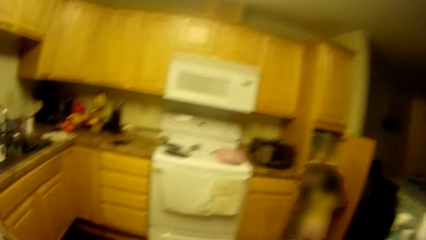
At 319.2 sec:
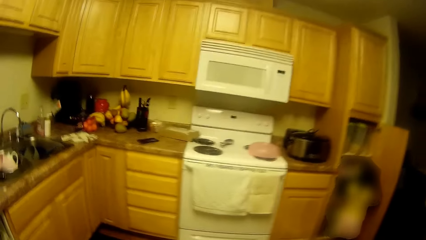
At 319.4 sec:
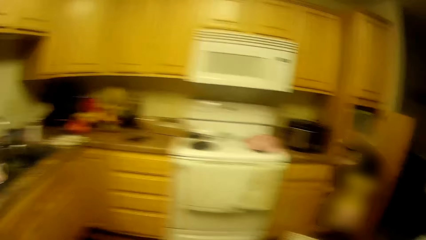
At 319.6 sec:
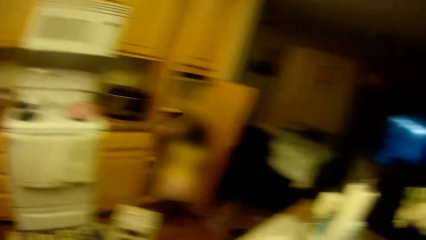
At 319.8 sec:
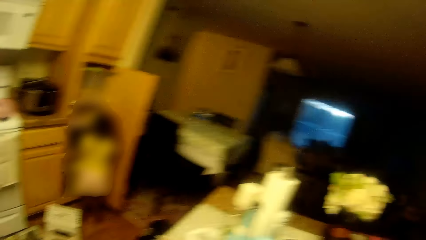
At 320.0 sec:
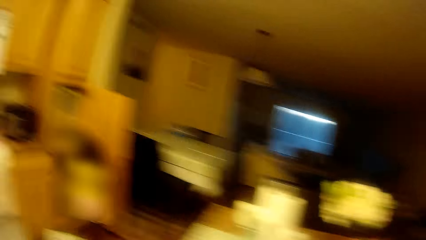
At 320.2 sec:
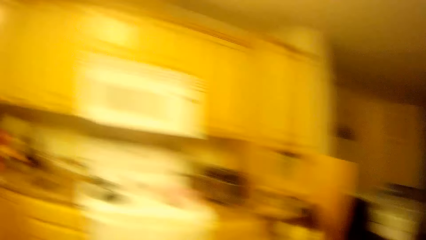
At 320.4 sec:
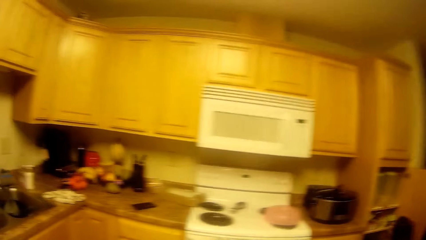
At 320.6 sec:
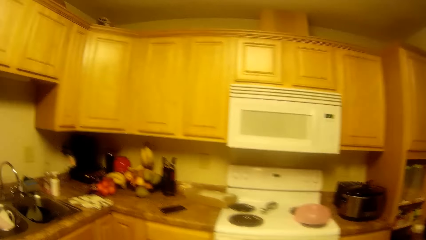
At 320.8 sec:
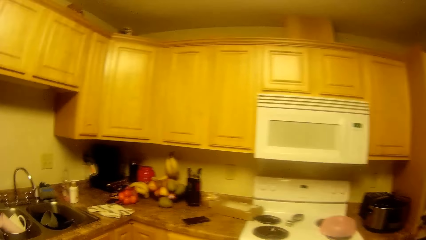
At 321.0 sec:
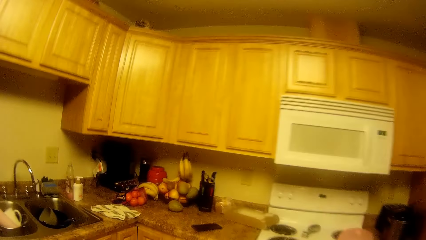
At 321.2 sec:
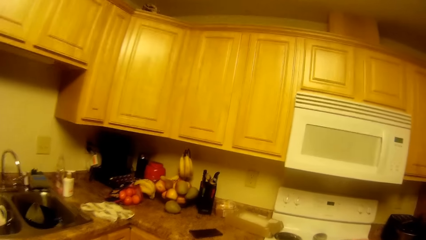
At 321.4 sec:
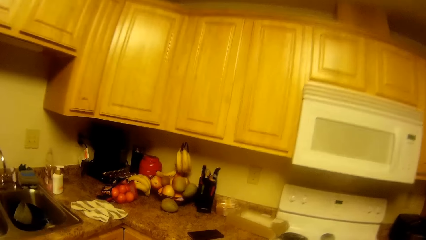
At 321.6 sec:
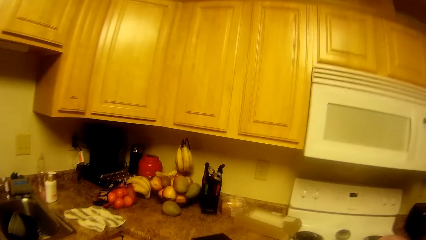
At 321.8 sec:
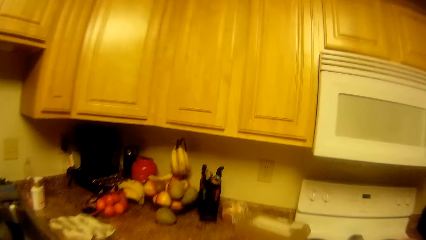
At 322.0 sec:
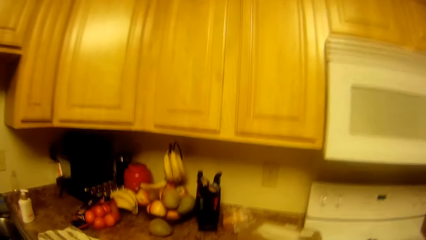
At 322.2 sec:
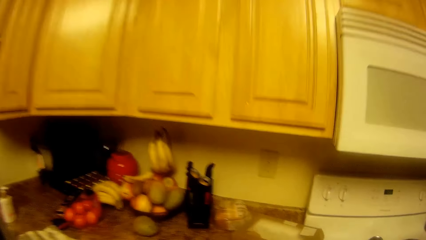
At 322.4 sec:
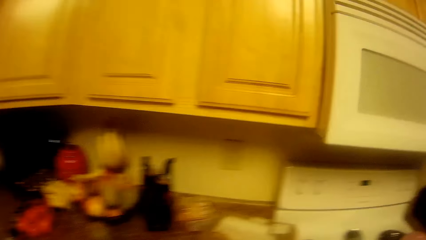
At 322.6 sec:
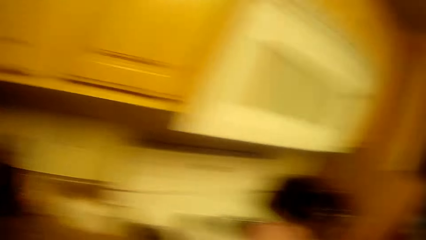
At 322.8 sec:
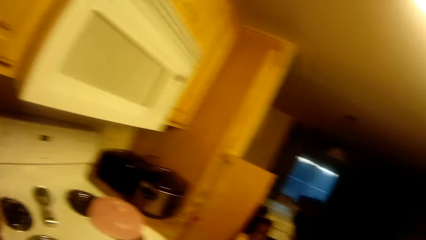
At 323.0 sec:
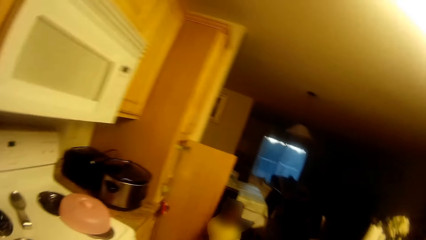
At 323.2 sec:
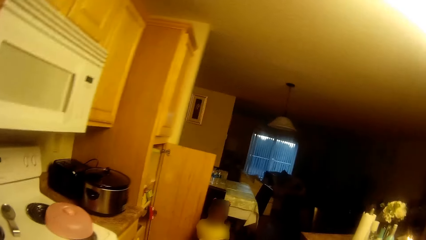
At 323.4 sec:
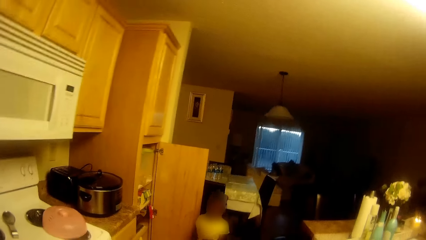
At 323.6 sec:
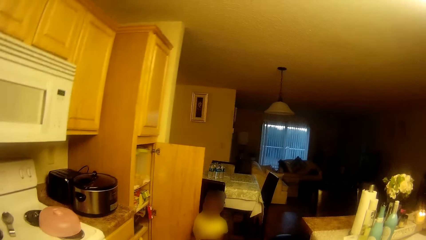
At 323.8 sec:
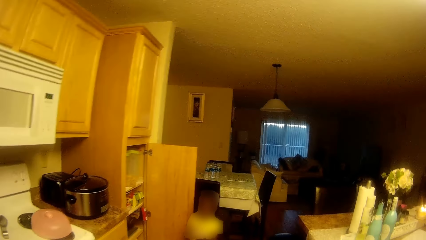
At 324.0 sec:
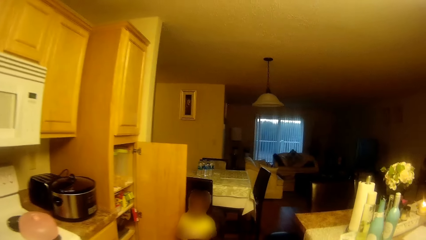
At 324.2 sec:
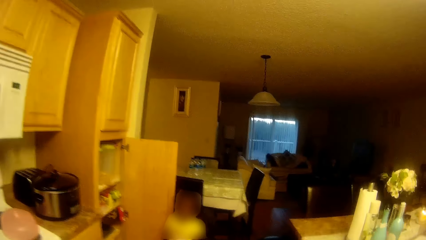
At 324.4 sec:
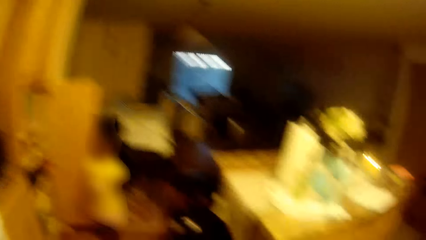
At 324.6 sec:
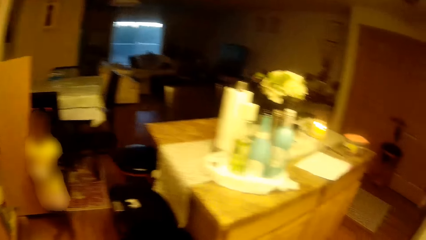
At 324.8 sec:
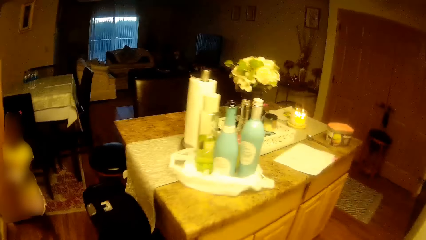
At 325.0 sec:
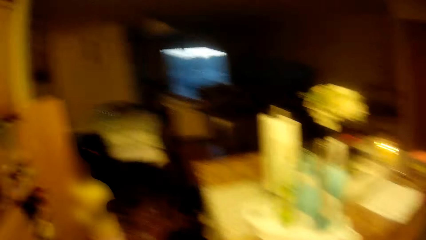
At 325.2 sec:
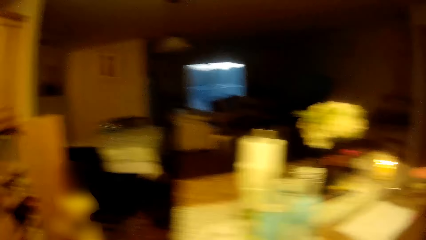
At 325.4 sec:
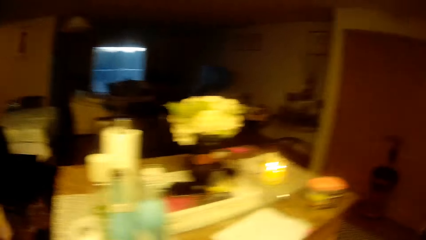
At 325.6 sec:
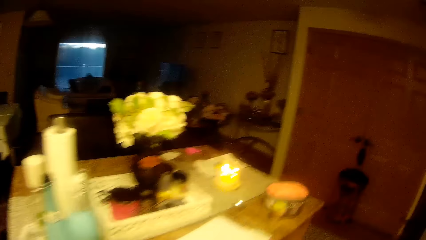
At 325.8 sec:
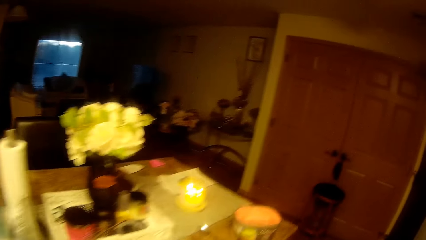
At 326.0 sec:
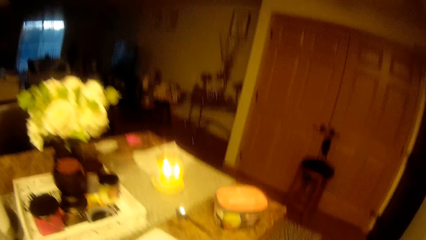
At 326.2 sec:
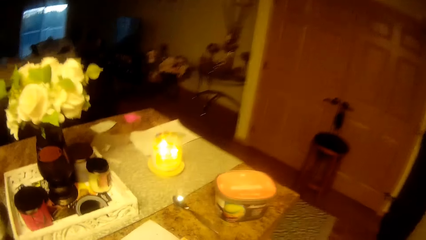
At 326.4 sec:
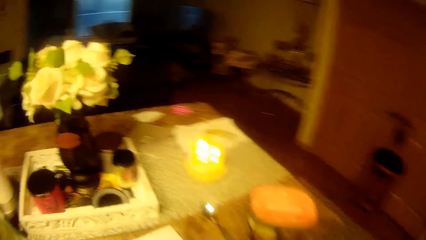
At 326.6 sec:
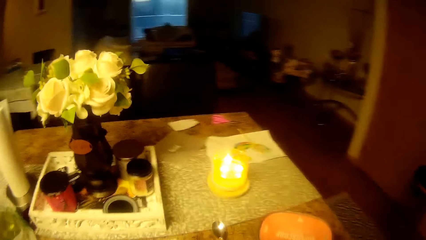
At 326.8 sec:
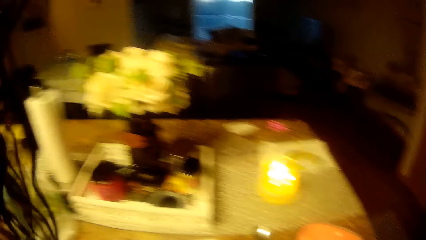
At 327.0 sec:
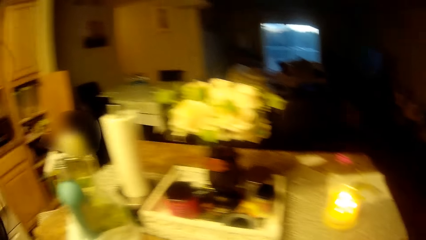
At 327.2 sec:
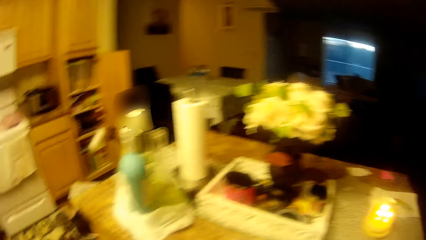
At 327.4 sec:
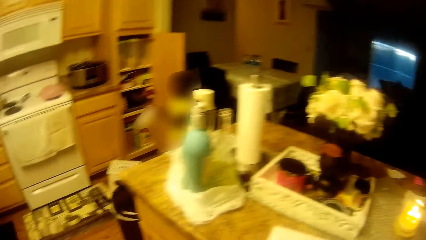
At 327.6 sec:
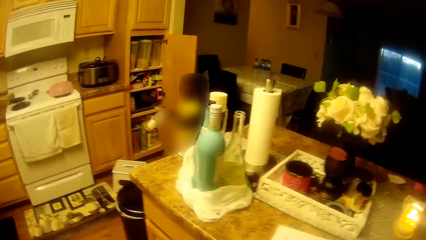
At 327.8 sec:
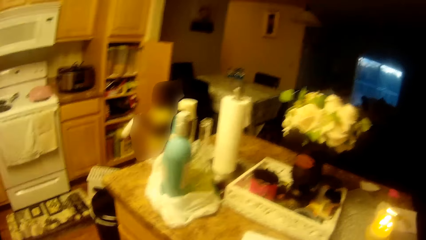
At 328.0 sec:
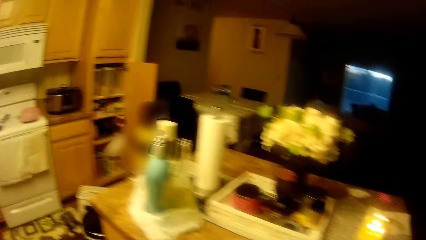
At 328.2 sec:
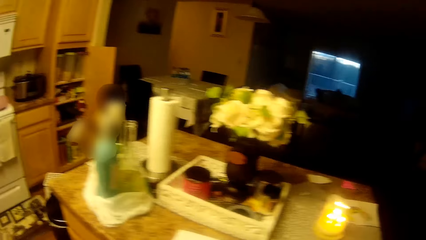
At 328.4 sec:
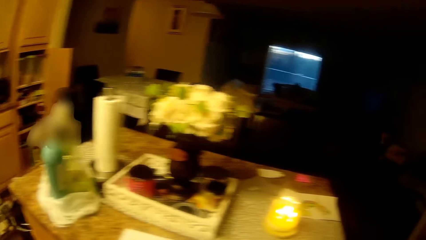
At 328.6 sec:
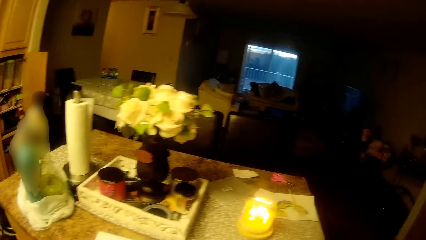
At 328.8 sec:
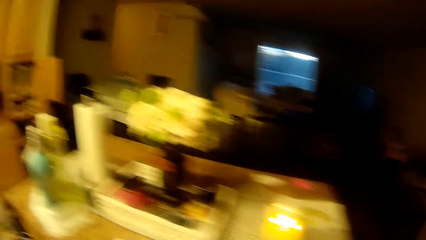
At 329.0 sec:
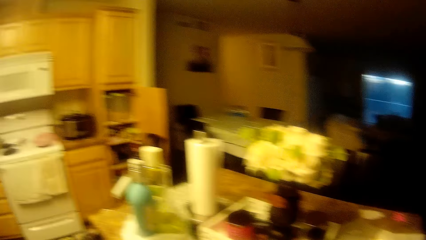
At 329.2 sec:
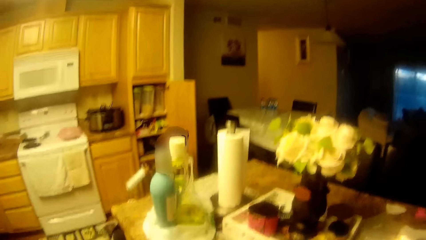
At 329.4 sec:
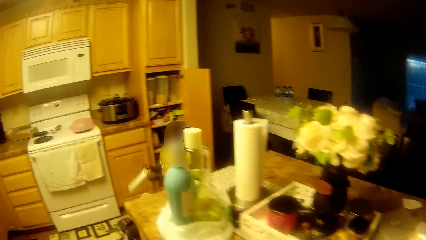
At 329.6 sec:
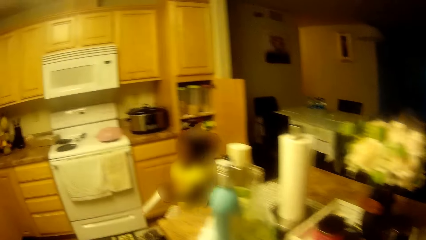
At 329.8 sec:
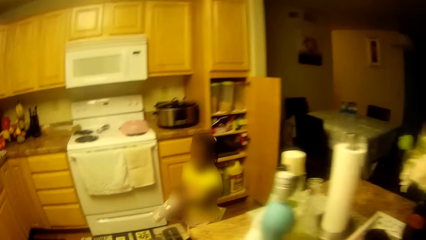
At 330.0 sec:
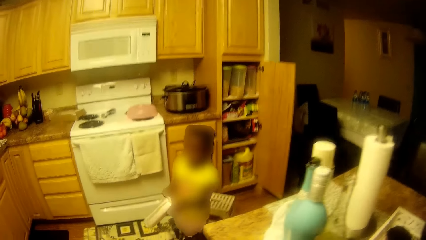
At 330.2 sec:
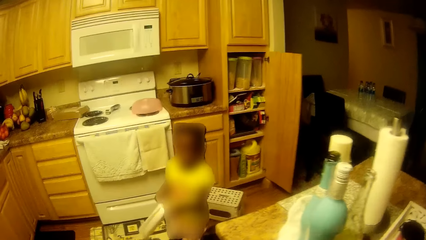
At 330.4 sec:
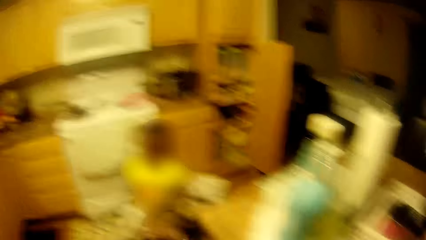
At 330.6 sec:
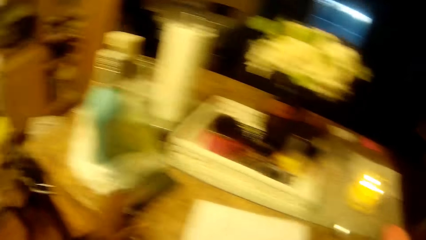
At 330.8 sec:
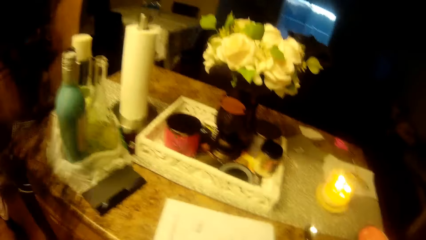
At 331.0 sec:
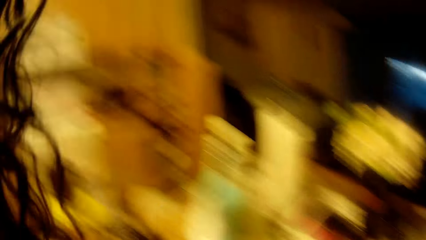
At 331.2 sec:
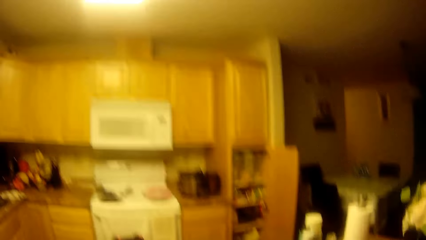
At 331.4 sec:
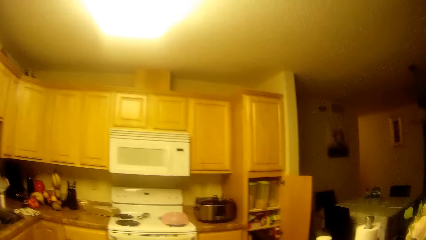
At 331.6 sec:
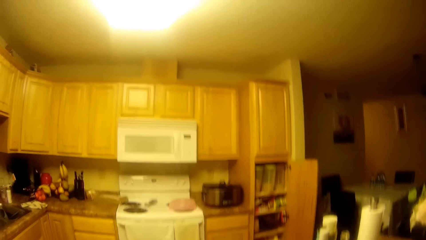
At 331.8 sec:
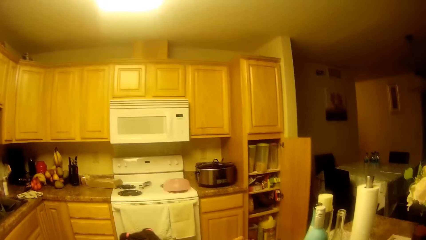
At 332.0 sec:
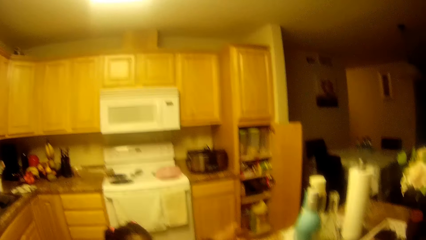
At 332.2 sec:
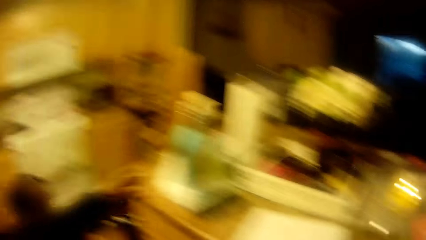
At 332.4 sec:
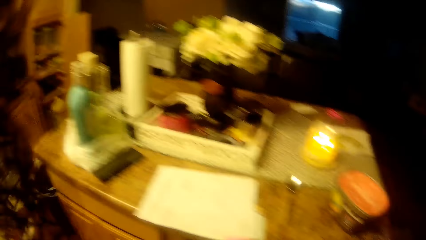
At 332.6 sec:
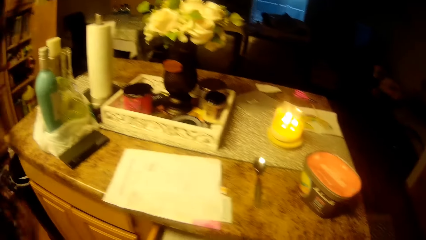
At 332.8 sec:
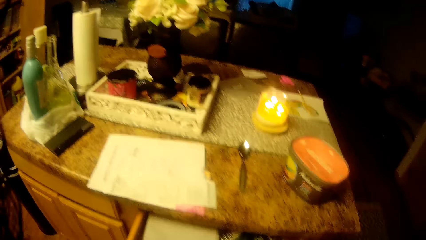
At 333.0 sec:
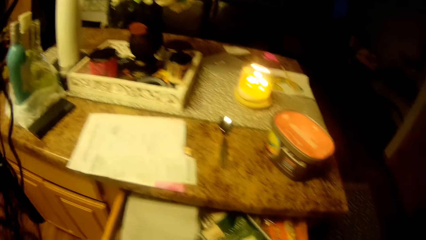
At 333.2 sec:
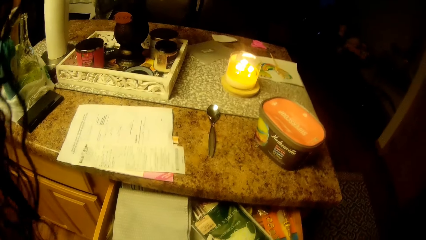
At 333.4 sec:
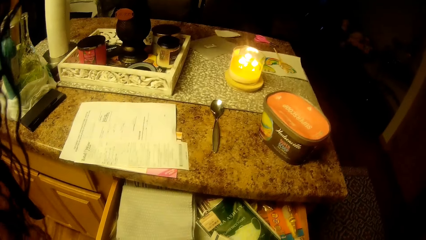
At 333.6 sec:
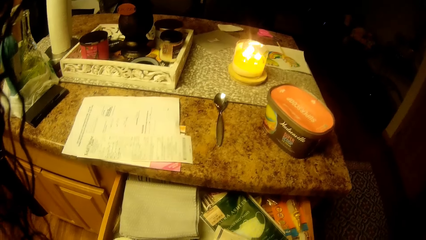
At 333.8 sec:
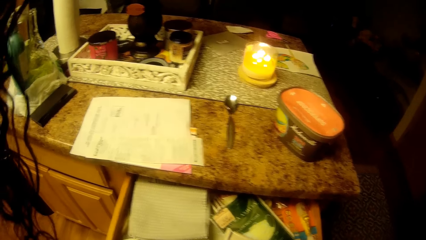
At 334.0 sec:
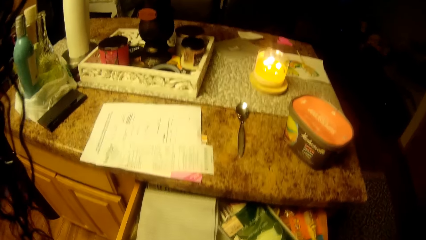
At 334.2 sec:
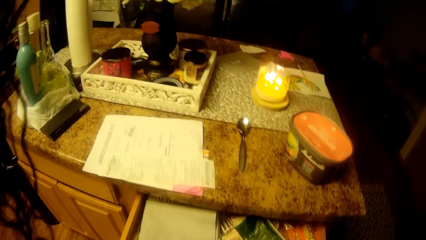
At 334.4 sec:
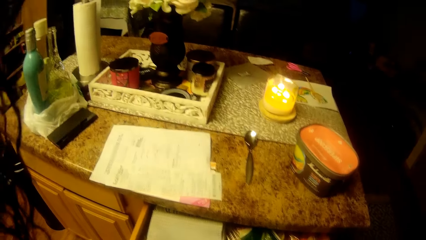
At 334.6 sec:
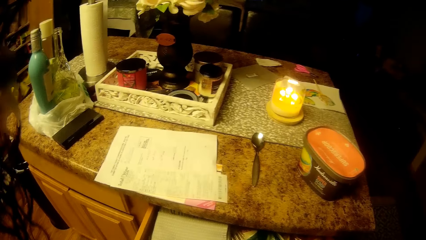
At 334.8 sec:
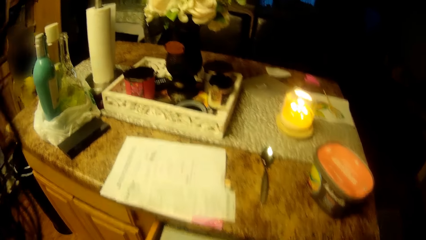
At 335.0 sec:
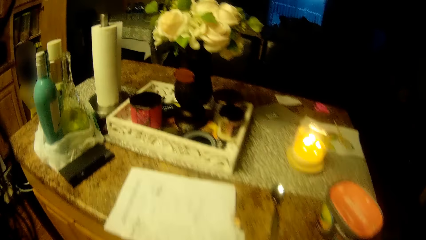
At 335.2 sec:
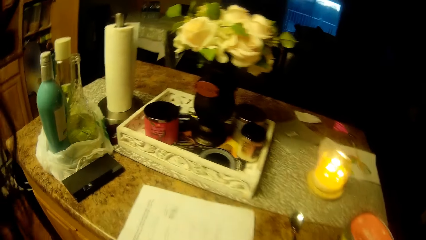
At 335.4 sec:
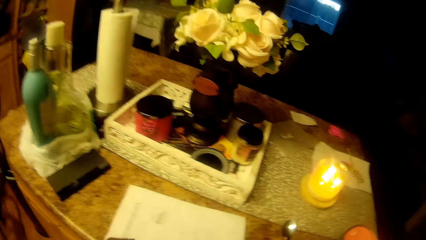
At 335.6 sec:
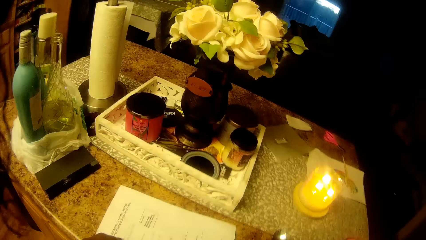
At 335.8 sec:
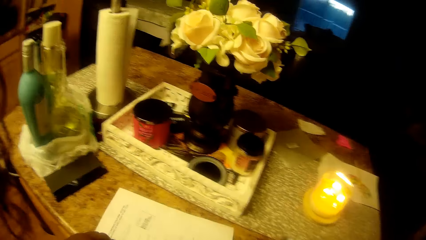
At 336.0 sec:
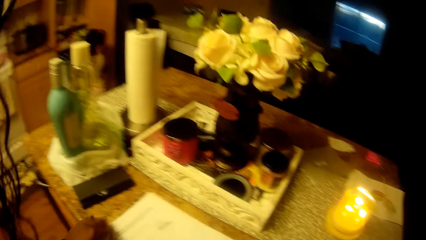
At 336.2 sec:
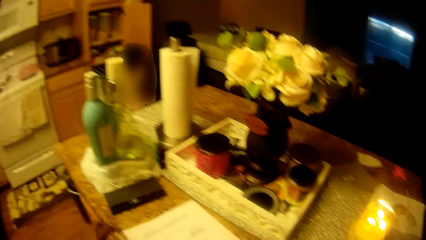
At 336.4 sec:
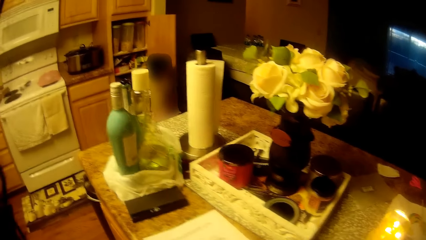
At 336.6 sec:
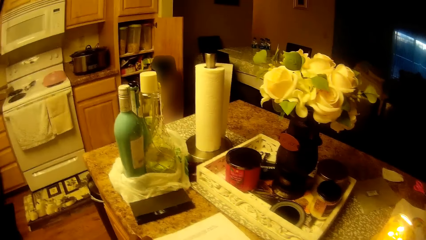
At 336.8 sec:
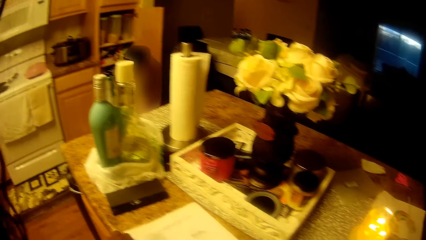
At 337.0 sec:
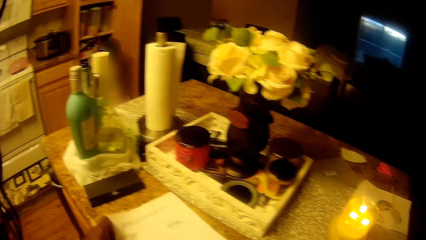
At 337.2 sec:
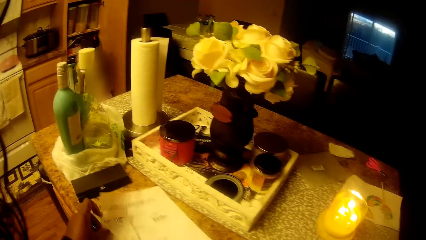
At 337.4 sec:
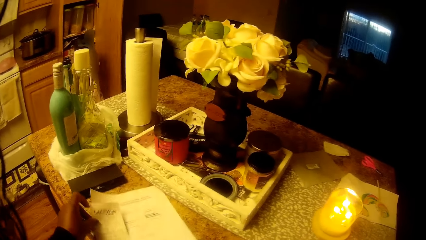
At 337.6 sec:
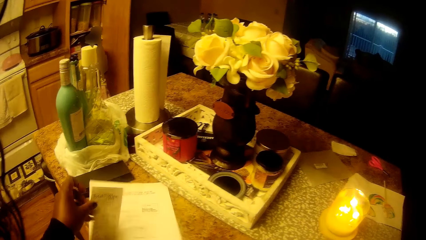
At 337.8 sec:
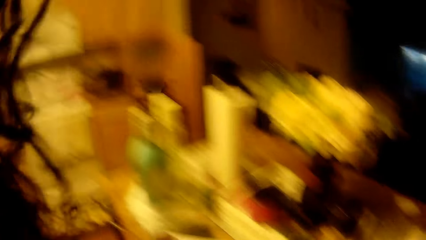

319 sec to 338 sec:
The camera wearer talks with the child. The girl holds a bottle with both hands. The camera wearer adjusts a paper on a shelf with her left hand.
